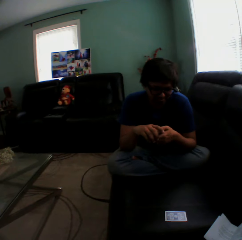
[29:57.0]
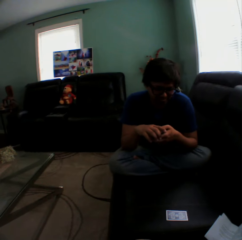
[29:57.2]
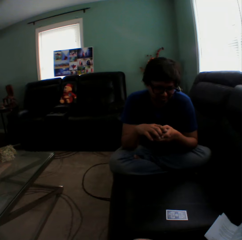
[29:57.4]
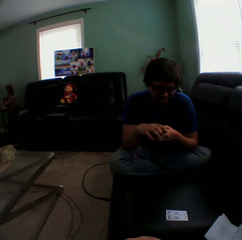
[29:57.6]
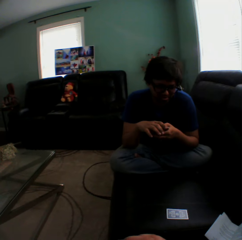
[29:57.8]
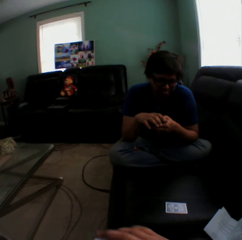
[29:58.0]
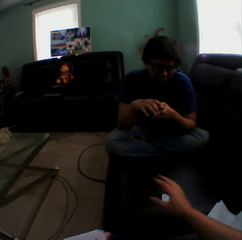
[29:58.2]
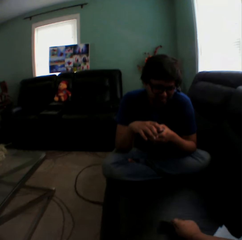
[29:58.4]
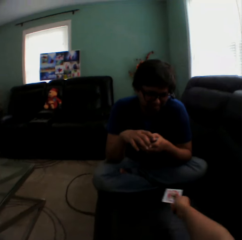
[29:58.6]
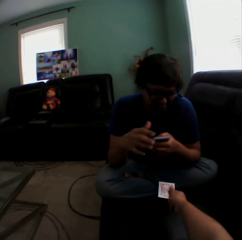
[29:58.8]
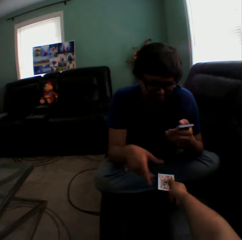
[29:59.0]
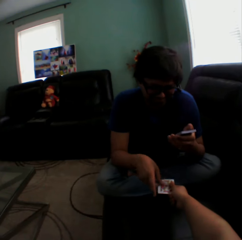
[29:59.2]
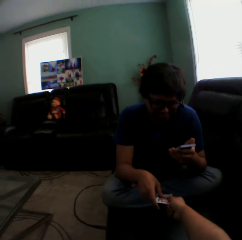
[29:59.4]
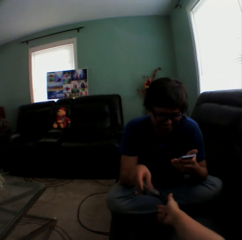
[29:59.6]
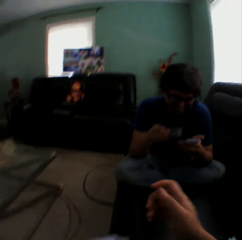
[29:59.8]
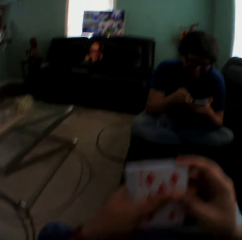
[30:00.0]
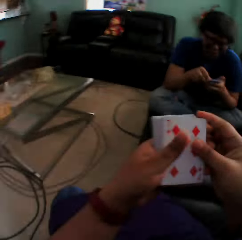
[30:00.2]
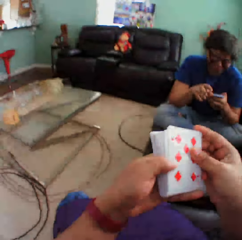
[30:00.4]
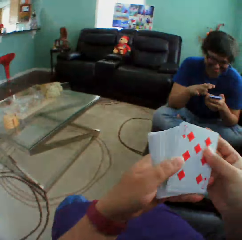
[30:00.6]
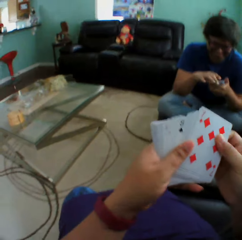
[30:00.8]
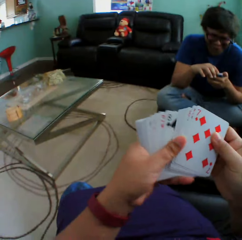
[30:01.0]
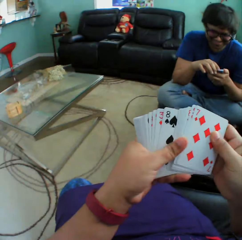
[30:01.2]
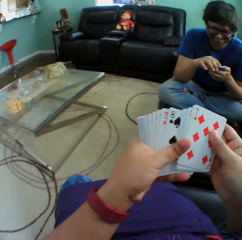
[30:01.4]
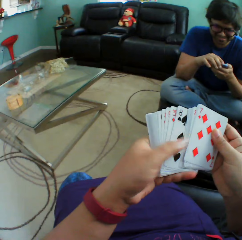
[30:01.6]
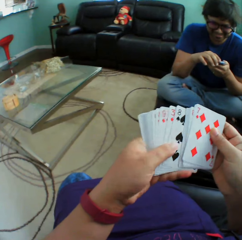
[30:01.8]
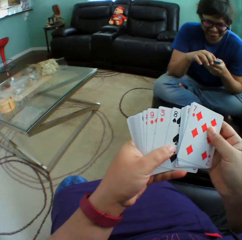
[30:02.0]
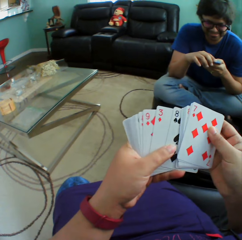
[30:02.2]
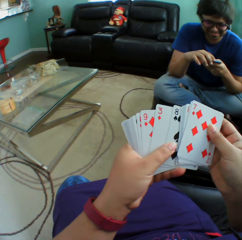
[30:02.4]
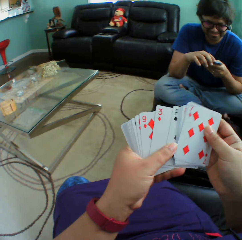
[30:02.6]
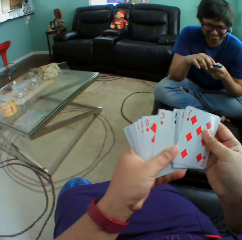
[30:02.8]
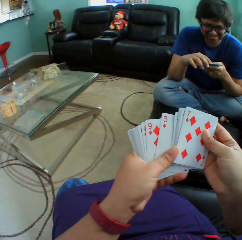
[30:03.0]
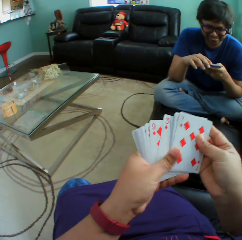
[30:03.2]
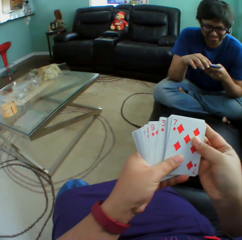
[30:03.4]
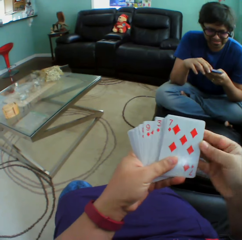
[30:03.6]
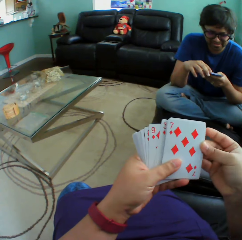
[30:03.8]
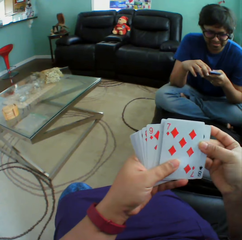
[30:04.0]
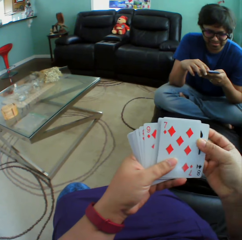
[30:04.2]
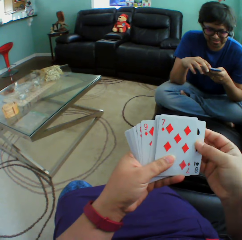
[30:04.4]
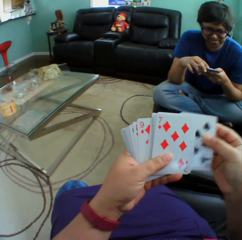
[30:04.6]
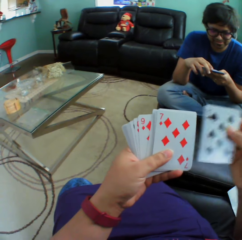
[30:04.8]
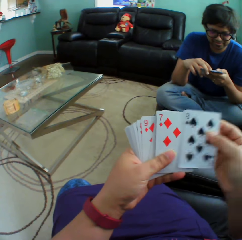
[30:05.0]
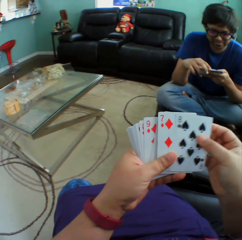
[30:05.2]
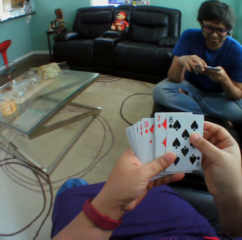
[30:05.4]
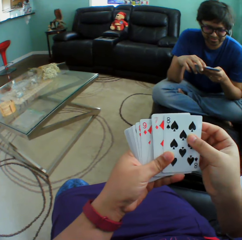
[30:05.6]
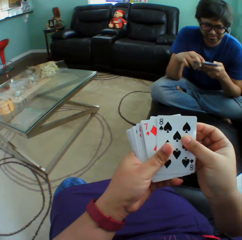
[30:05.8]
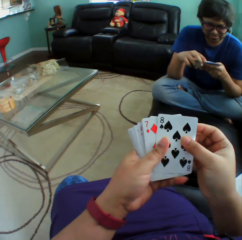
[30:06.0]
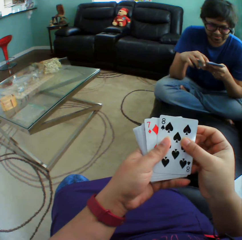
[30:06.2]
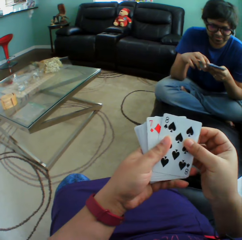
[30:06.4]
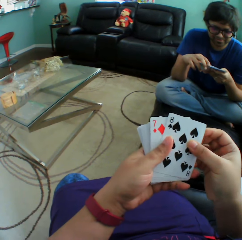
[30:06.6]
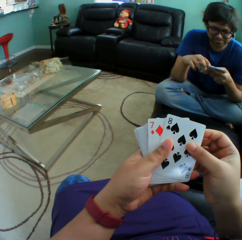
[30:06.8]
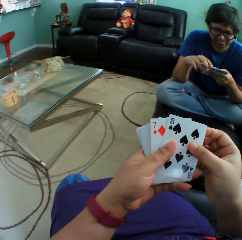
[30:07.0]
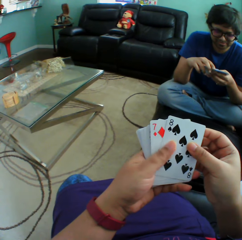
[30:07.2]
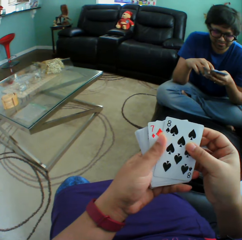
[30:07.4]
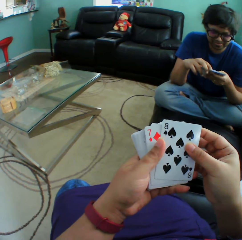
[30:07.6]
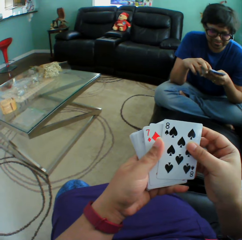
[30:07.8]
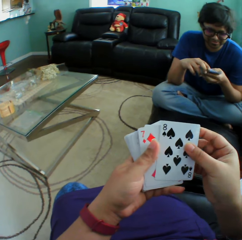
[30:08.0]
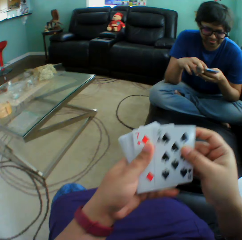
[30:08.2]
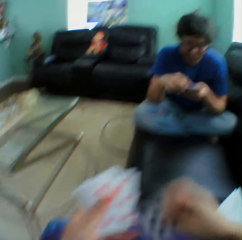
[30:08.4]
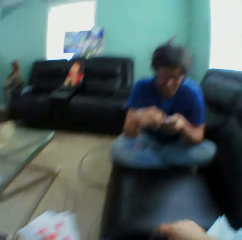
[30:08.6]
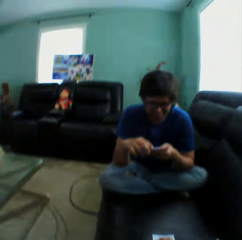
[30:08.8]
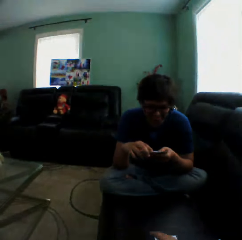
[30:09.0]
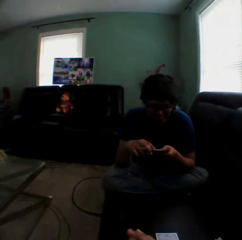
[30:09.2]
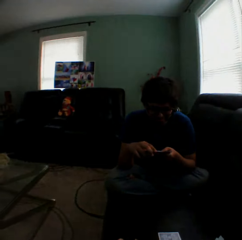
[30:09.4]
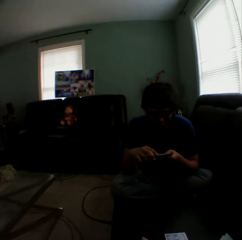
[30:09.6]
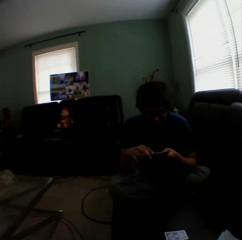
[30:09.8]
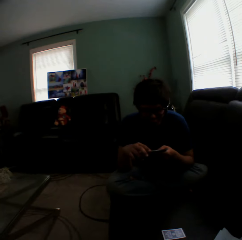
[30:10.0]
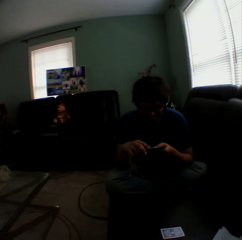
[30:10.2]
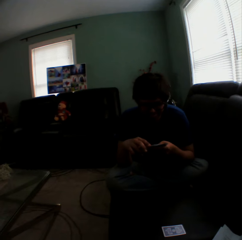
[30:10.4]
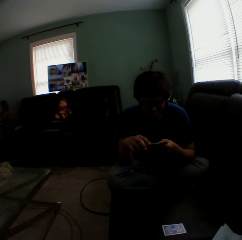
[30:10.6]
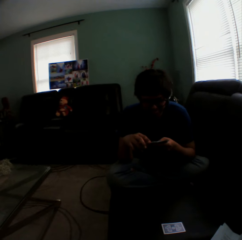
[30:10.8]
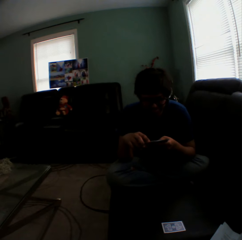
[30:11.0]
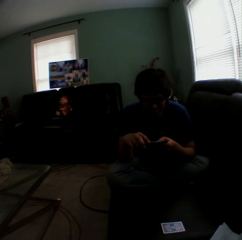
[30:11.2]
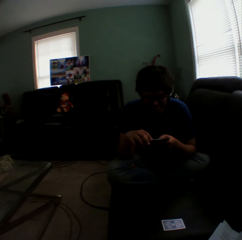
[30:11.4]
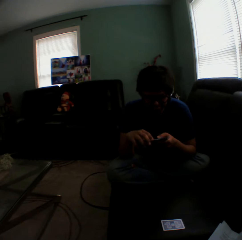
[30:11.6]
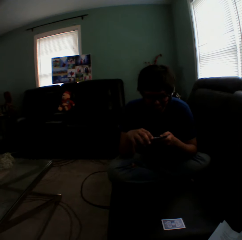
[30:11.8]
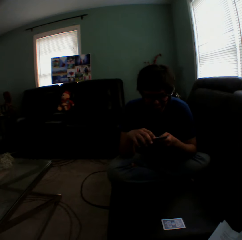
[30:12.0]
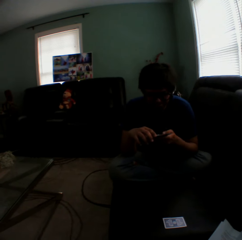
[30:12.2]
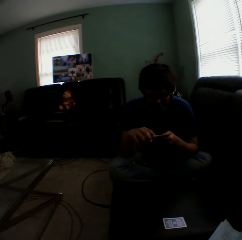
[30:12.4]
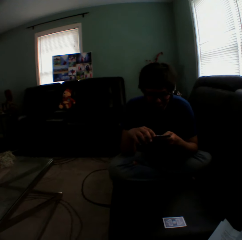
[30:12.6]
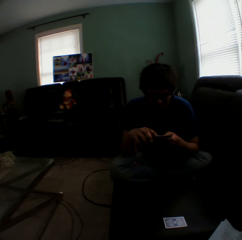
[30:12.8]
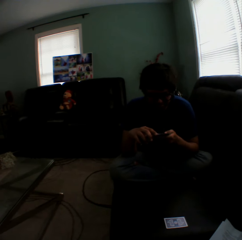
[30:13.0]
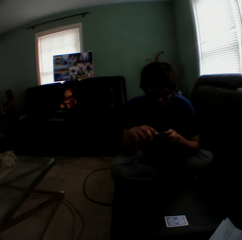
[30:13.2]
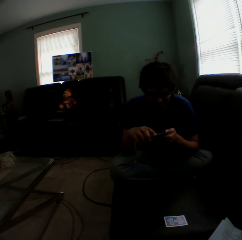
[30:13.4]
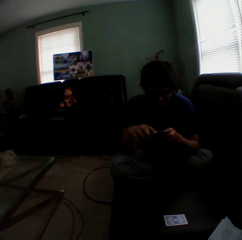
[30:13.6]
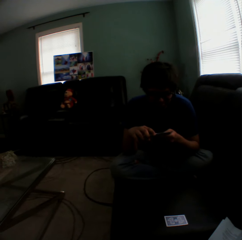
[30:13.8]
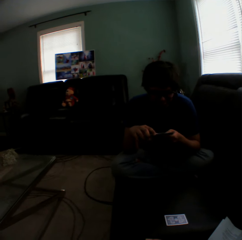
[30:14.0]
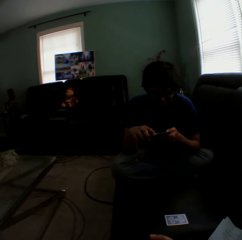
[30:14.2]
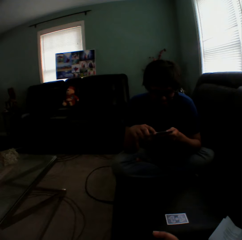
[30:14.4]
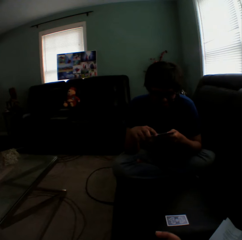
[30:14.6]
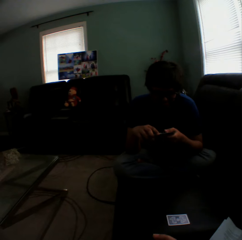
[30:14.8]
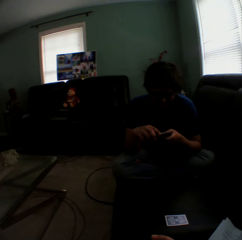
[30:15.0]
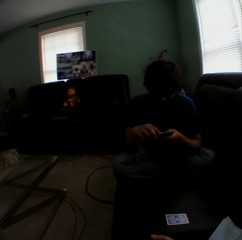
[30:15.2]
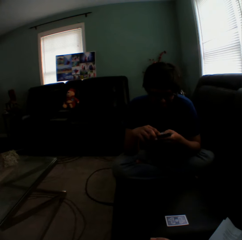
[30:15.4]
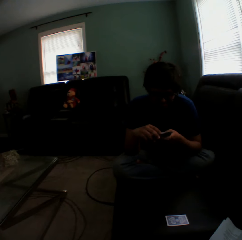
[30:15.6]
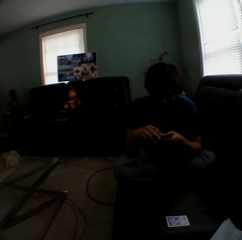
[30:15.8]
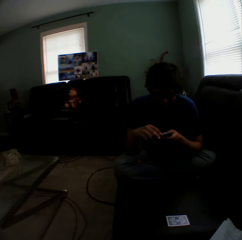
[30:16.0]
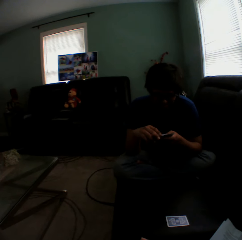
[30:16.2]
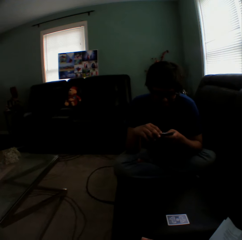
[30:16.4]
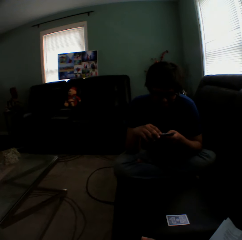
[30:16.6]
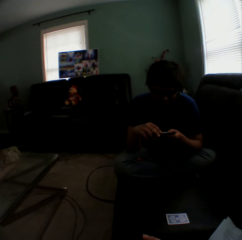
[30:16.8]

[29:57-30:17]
A man holds playing cards. The camera wearer picks a card on a couch. They hold playing cards. They give a card to the man. They turn to the side. They arrange cards in a hand. They hold playing cards. They turn to the side. They put a card on the couch. The man holds playing cards.

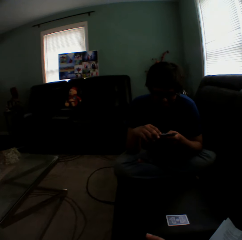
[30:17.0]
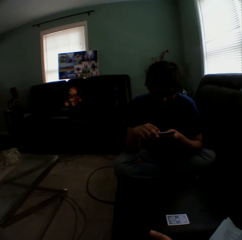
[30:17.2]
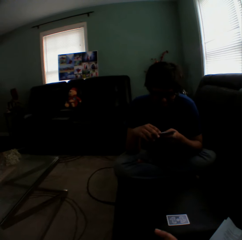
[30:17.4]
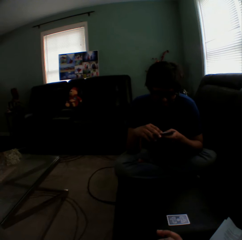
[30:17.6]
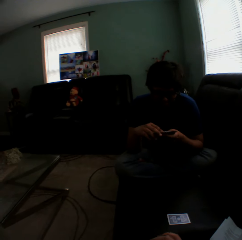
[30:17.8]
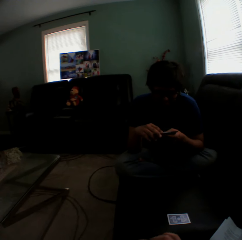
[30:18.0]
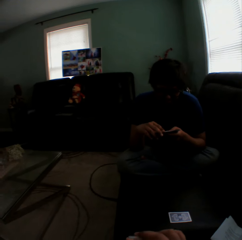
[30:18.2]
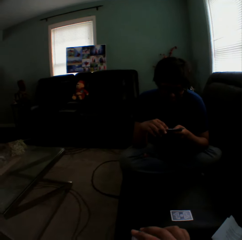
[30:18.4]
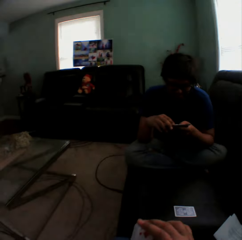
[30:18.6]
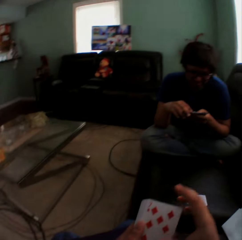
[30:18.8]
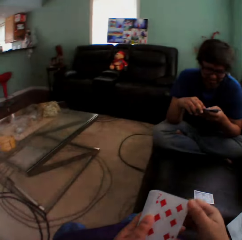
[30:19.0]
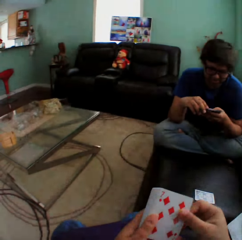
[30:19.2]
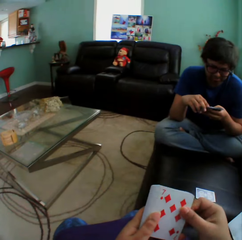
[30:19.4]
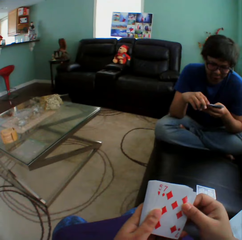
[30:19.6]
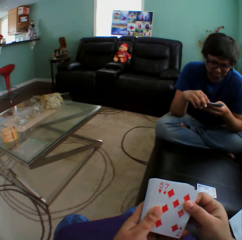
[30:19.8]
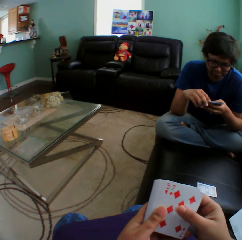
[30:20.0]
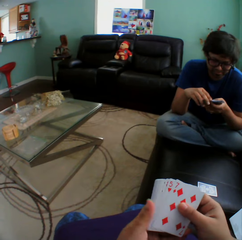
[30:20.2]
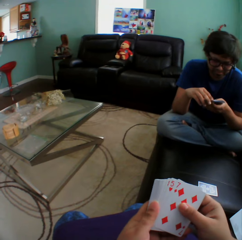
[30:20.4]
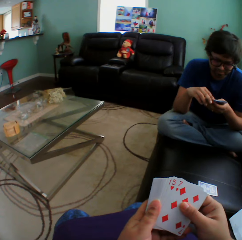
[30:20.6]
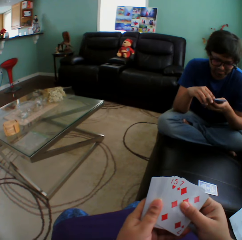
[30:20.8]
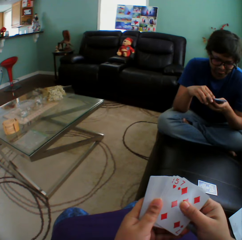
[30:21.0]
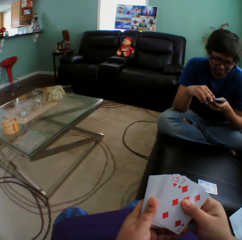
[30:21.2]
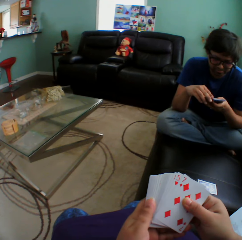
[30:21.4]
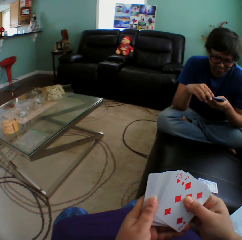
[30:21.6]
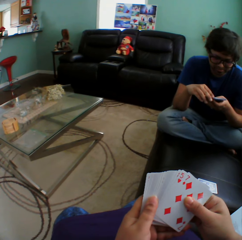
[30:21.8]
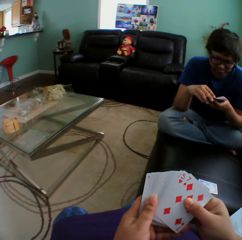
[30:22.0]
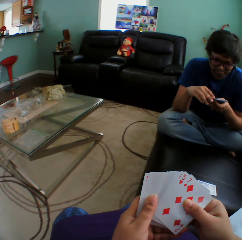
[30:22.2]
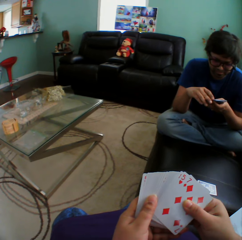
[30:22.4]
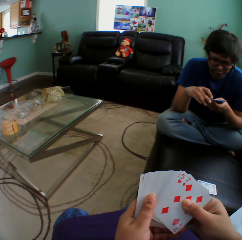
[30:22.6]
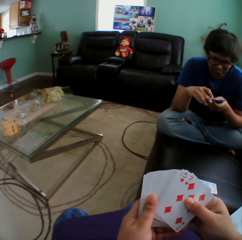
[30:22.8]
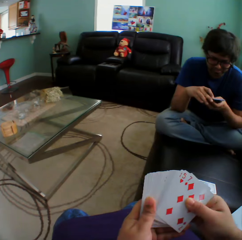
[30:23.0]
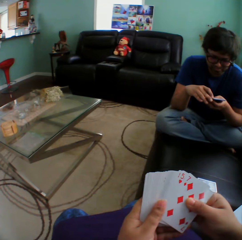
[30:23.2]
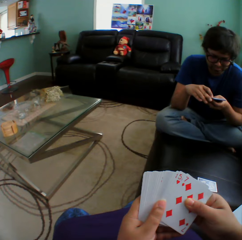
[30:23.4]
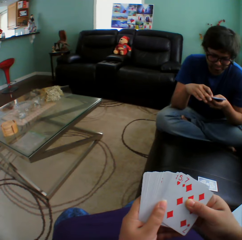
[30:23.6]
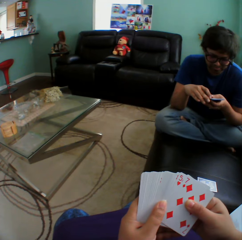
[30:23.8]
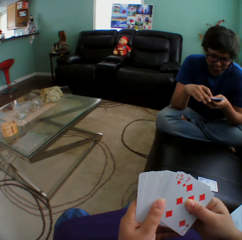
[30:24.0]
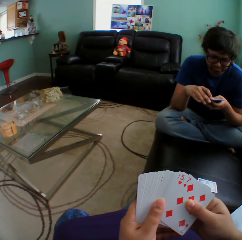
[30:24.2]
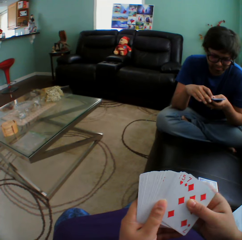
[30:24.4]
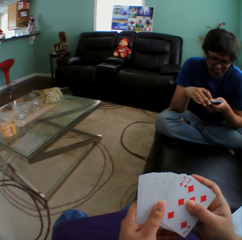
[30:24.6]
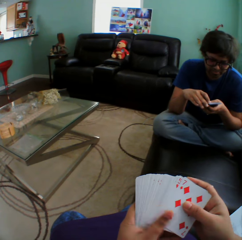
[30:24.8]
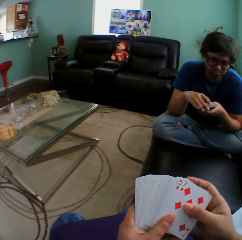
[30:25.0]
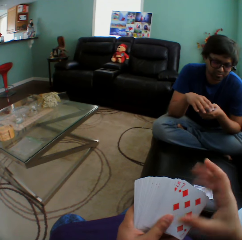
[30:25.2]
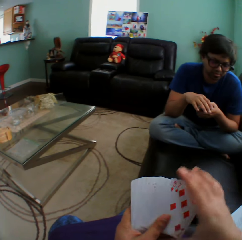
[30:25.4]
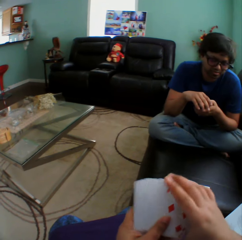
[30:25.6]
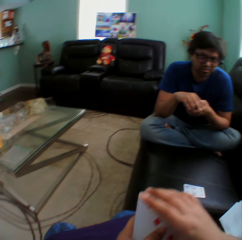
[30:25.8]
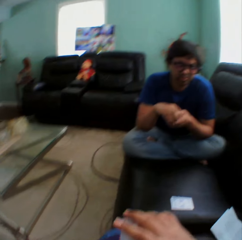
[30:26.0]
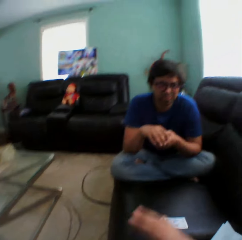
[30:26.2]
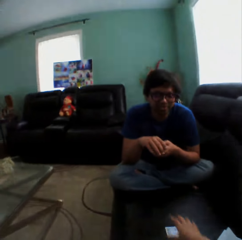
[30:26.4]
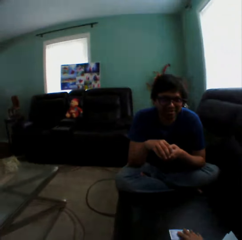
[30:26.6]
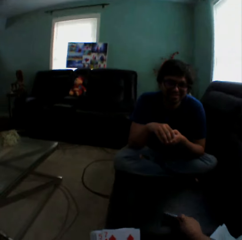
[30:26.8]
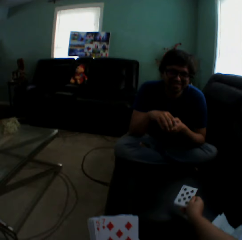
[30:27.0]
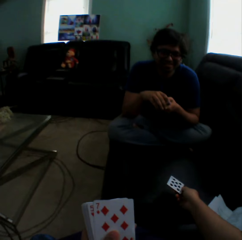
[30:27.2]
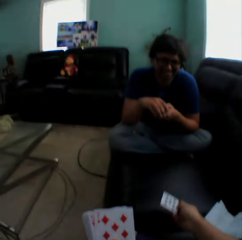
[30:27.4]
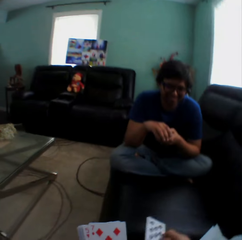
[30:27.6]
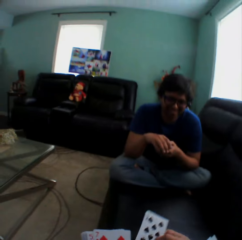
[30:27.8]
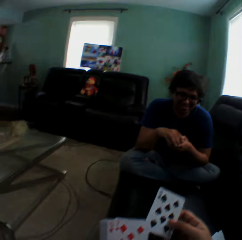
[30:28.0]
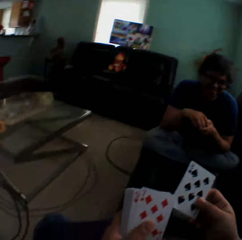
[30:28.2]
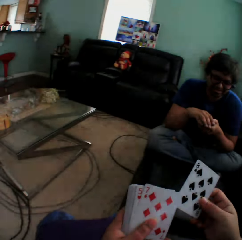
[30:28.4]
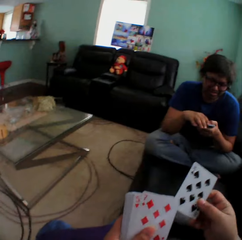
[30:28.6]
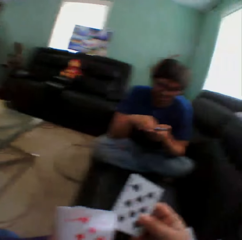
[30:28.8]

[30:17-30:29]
The camera wearer turns to the side. They hold playing cards. They arrange cards in a hand. They turn to the side. They turn a card on a couch. They hold playing cards. They insert a card in a pile of cards.
